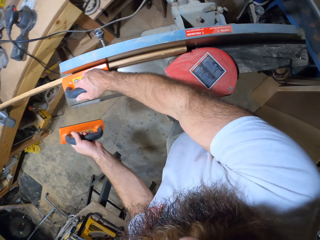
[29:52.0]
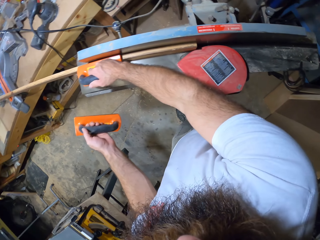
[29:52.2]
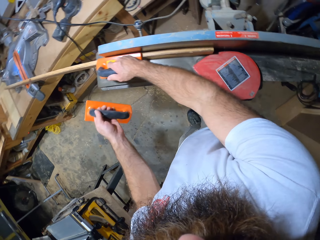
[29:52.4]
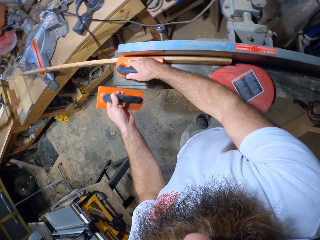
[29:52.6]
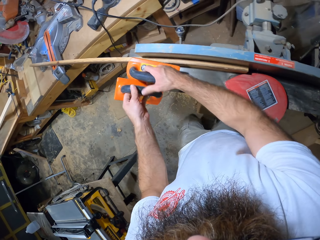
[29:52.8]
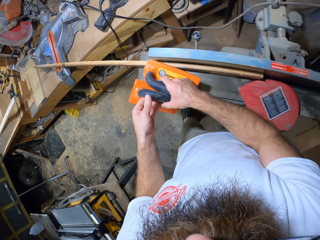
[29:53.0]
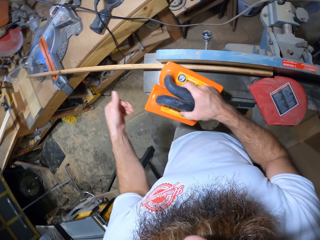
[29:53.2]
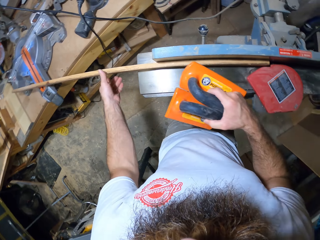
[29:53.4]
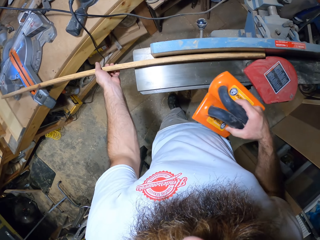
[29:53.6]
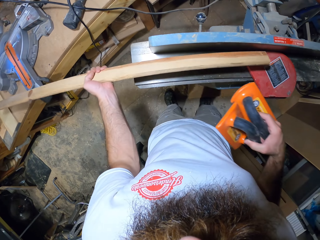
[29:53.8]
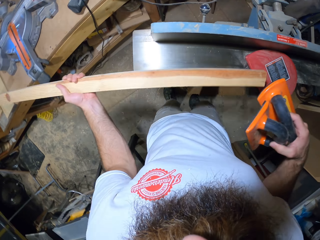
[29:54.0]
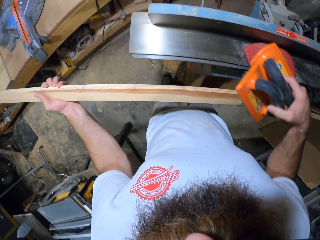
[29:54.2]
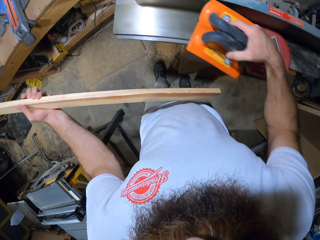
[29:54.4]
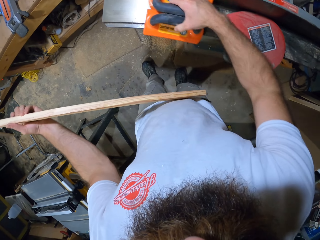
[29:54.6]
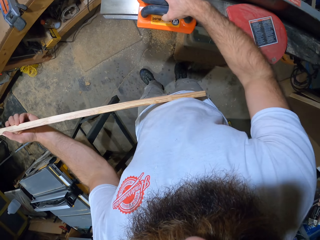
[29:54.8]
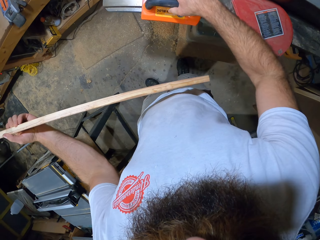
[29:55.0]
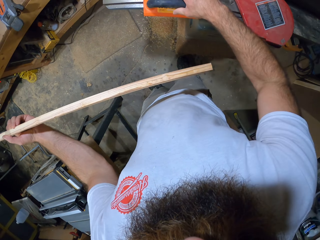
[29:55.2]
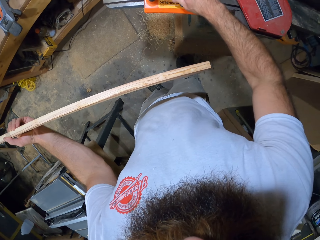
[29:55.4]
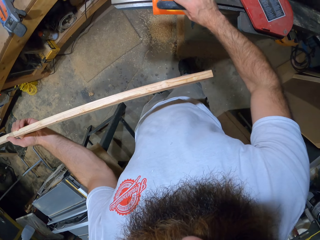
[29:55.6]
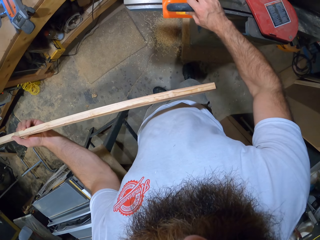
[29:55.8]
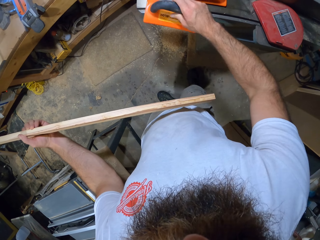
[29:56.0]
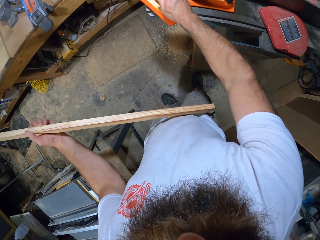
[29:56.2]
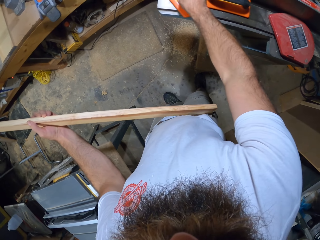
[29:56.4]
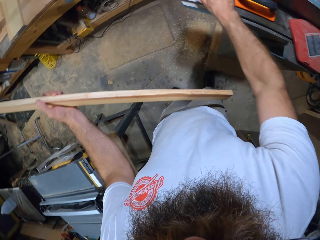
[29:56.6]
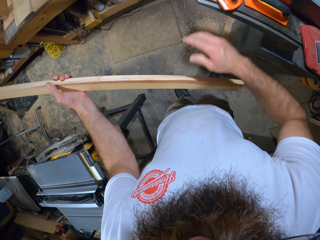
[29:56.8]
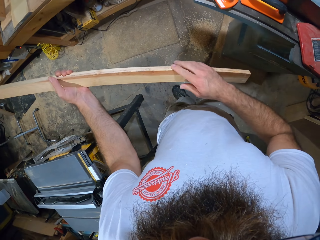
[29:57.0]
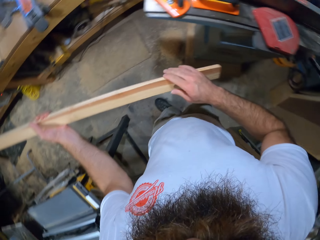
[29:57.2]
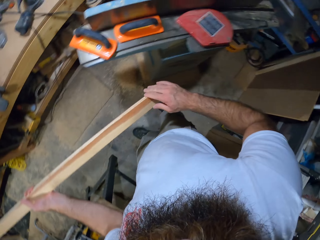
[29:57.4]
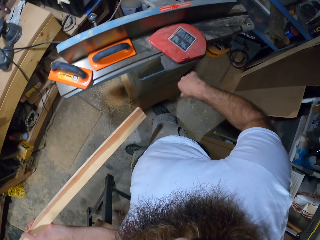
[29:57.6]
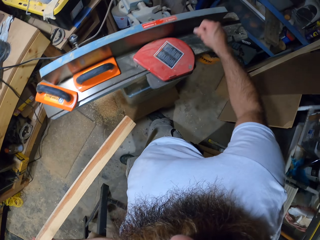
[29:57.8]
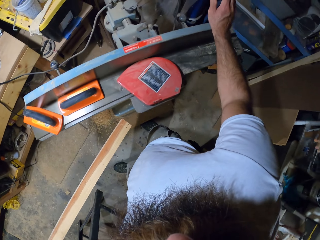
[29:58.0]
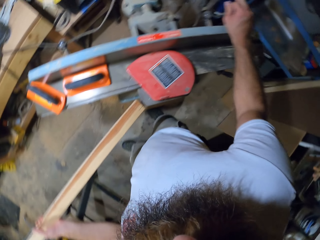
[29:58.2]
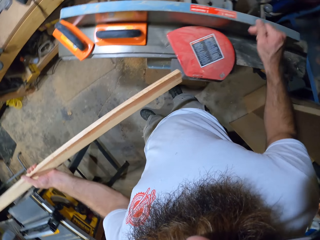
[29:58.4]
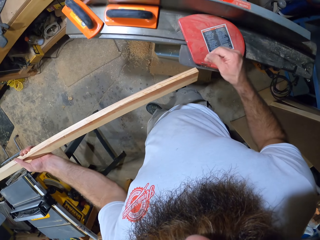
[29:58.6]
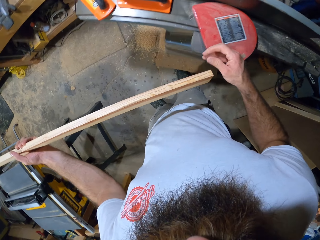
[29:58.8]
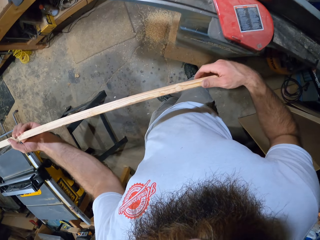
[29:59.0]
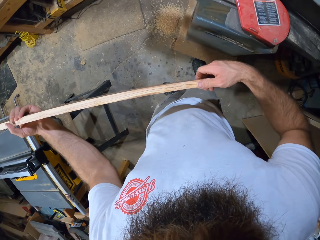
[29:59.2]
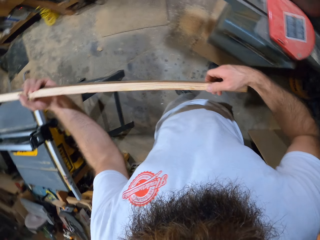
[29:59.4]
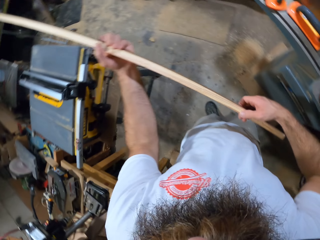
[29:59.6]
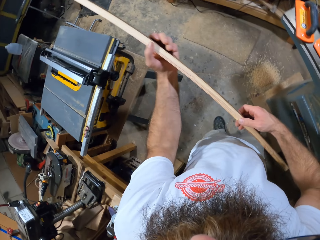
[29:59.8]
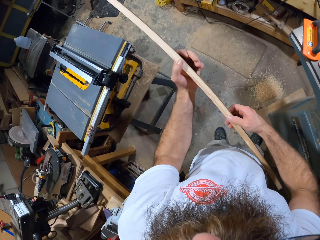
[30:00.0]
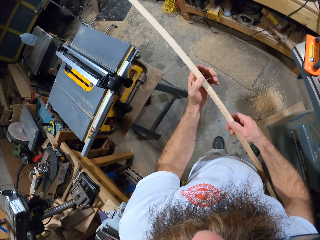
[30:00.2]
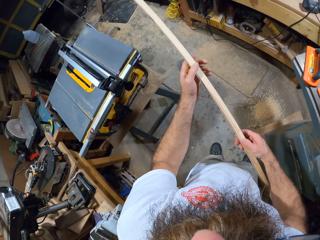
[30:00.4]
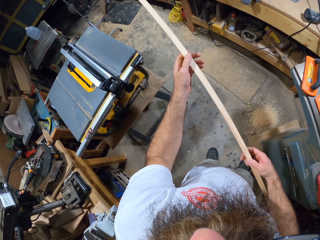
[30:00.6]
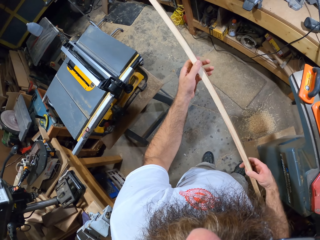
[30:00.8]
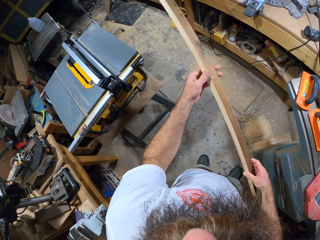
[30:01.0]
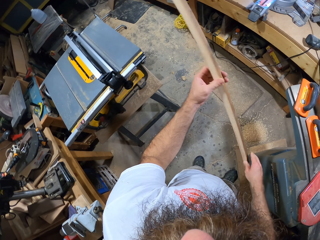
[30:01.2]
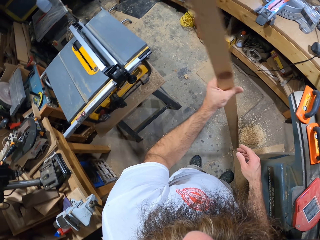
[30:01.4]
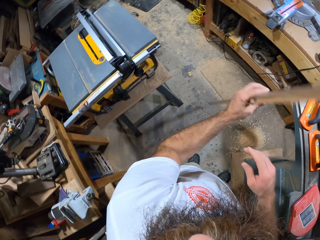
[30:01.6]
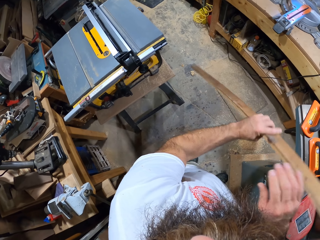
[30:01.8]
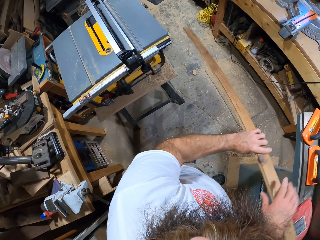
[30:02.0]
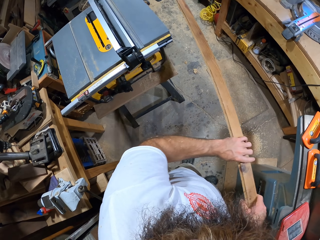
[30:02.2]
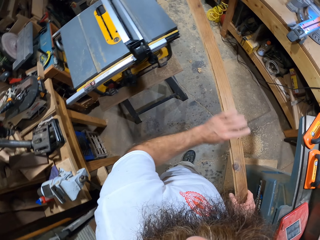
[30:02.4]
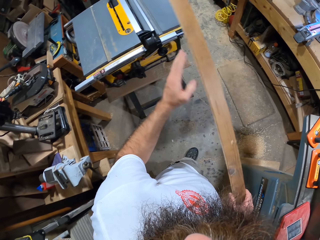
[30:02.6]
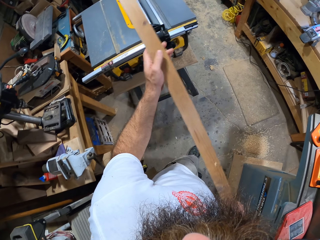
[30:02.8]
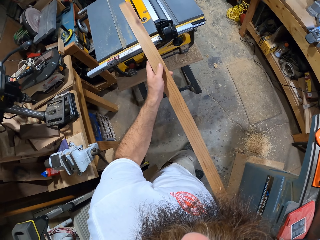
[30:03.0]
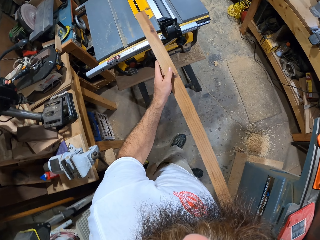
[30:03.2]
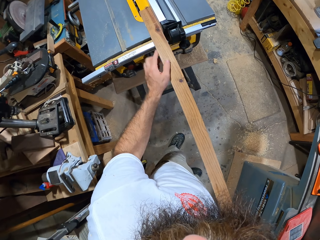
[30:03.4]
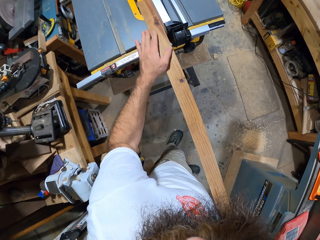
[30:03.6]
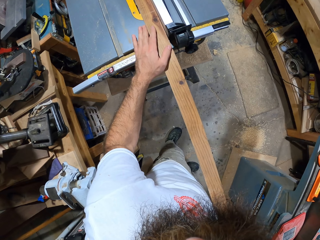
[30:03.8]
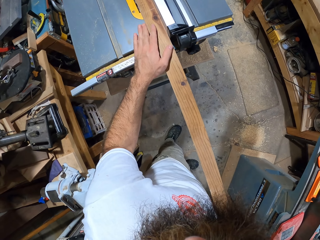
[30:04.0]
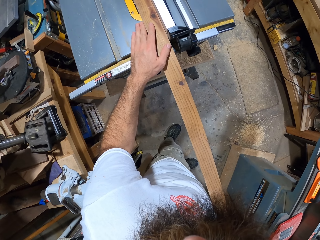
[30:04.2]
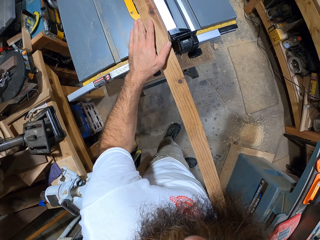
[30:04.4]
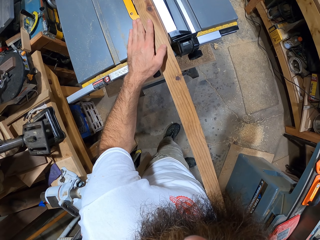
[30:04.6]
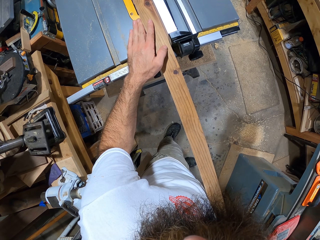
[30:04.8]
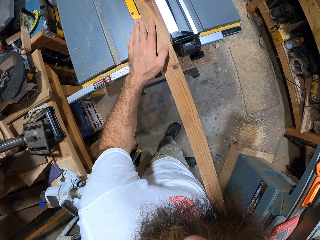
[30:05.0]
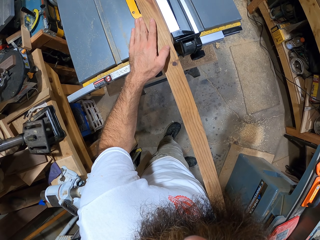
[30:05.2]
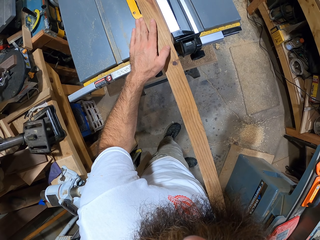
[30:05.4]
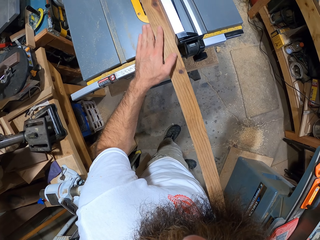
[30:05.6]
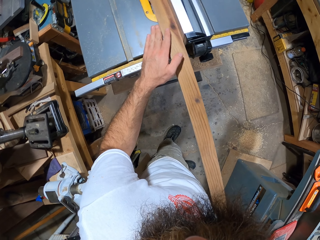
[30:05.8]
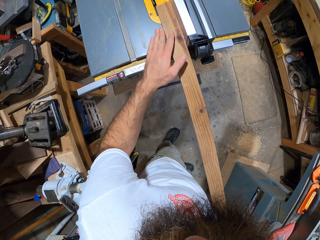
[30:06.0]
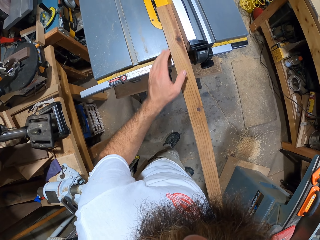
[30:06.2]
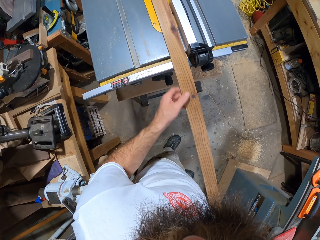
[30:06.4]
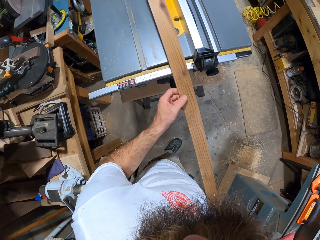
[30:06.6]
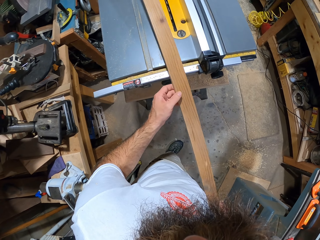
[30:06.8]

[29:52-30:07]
The camera wearer passes the push block in his left hand to his right hand. He picks the plank of wood on the jointer with his left hand. He places the push blocks on the jointer table with his right hand. He strokes the plank of wood in his left hand with his right hand. He hits the handle of the jointer with his right hand. He strokes the plank of wood with both hands. He turns the plank of wood with both hands. He slides the plank of wood on the table saw with both hands.

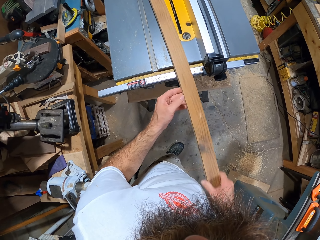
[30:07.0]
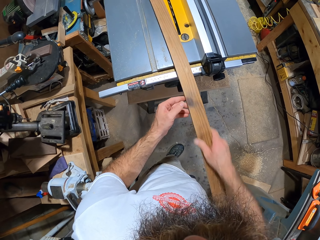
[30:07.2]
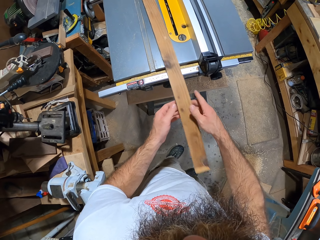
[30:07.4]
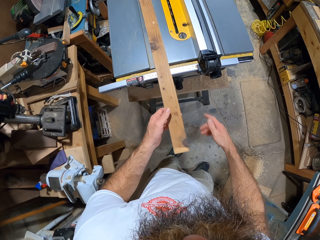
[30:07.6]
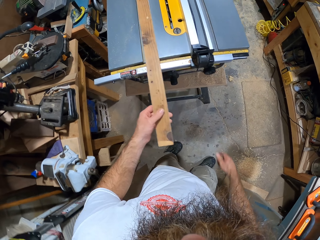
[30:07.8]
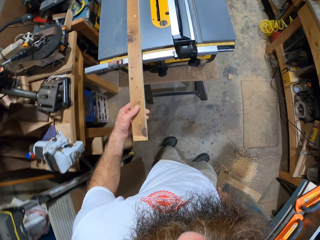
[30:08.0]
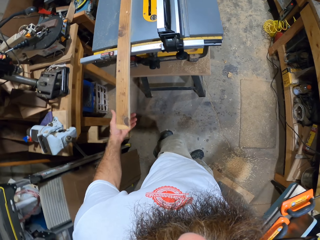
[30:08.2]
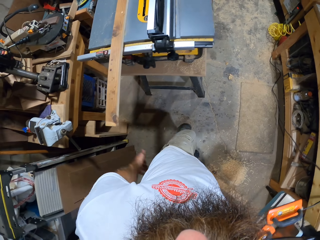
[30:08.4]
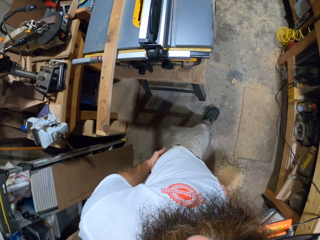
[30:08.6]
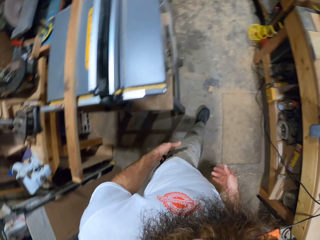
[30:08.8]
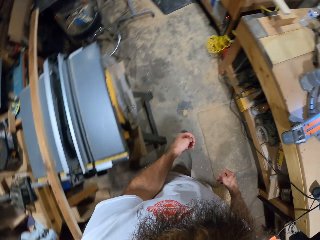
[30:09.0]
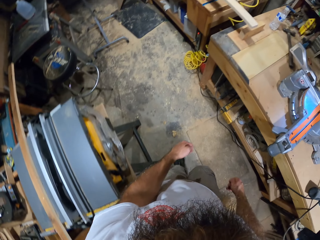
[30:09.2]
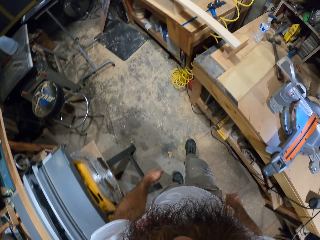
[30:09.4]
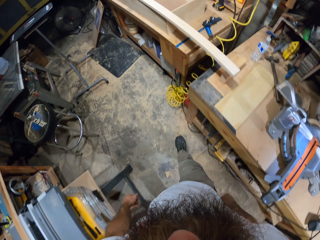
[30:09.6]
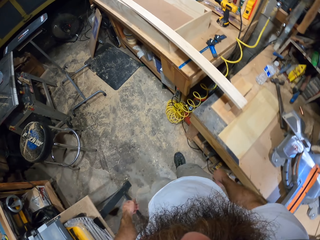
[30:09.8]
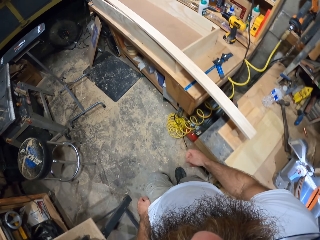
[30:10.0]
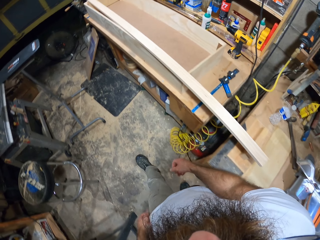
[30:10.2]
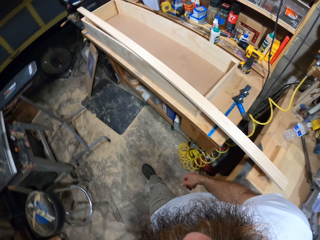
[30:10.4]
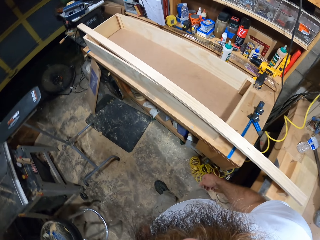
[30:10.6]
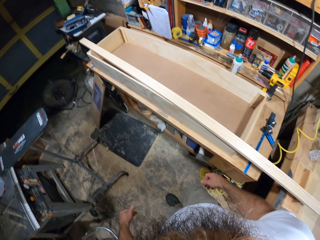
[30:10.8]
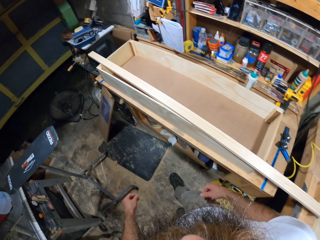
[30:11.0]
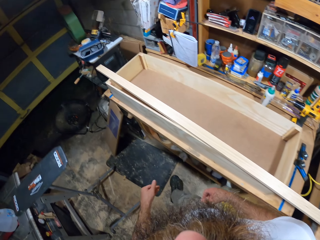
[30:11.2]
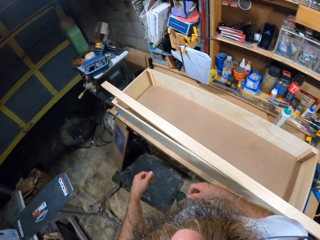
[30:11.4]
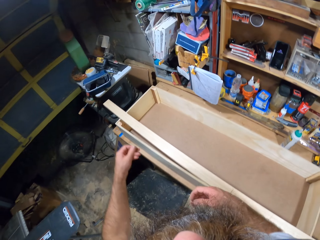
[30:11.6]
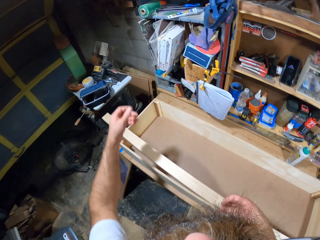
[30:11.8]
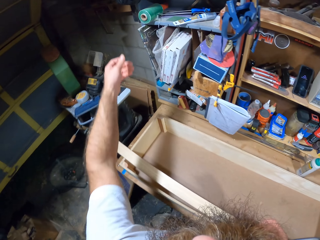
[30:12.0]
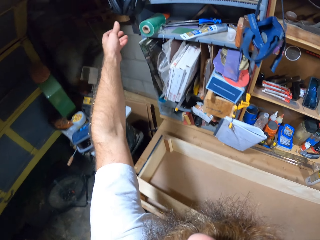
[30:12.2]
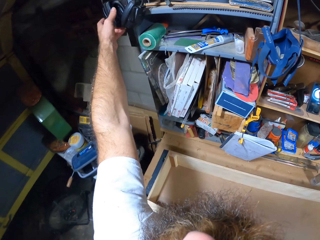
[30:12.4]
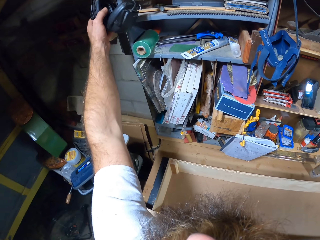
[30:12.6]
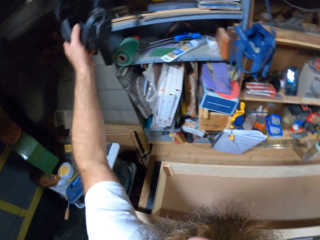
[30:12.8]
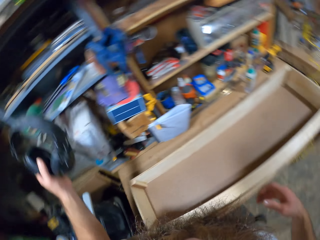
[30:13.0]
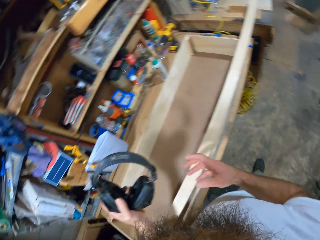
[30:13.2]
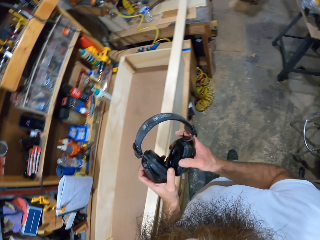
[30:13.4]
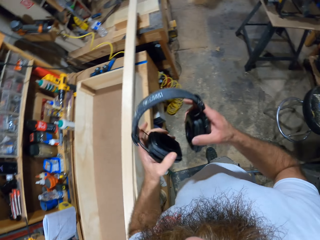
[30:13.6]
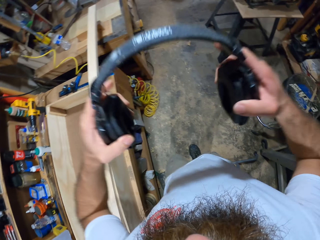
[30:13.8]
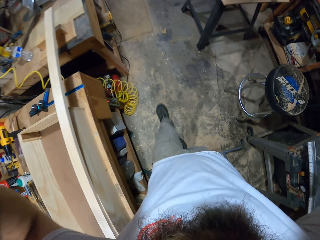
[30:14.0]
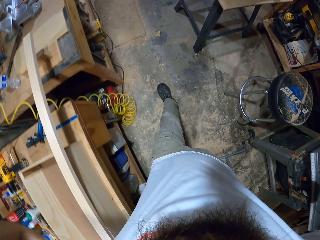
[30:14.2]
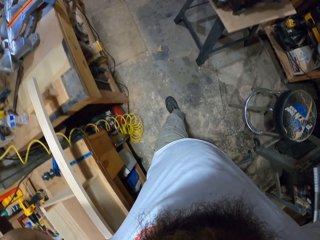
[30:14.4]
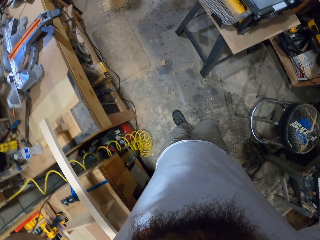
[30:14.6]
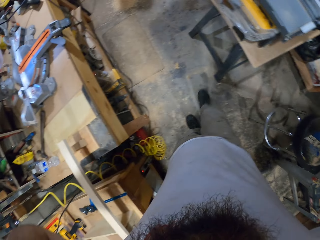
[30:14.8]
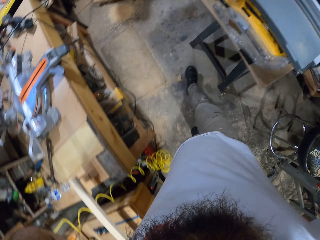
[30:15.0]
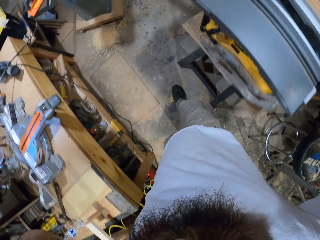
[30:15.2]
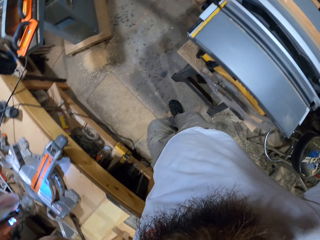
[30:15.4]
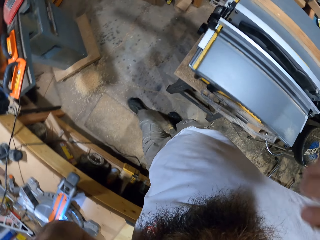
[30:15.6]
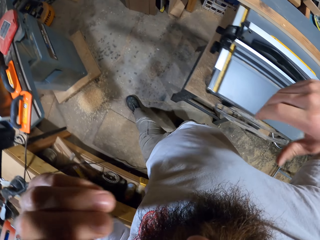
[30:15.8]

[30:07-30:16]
The camera wearer unhooks the earmuffs on the hook on the wall shelf with his left hand. He holds the earmuffs with both hands. He wears the earmuffs on his ears with both hands.
